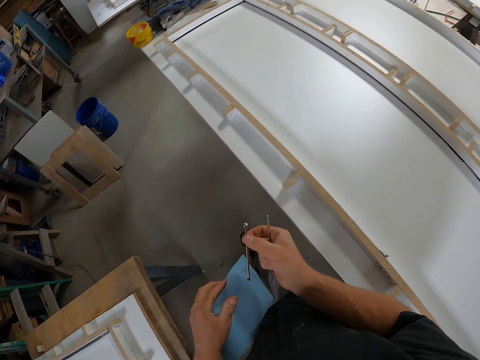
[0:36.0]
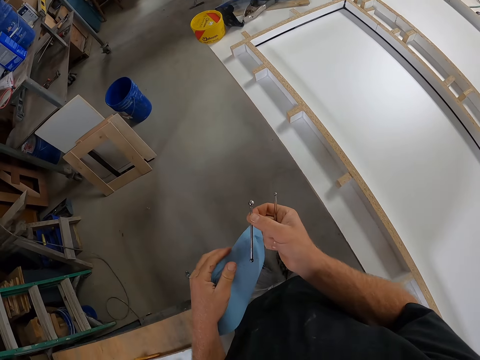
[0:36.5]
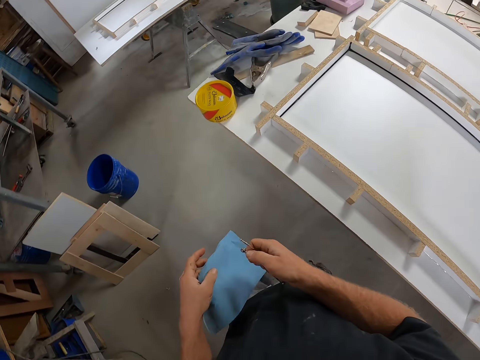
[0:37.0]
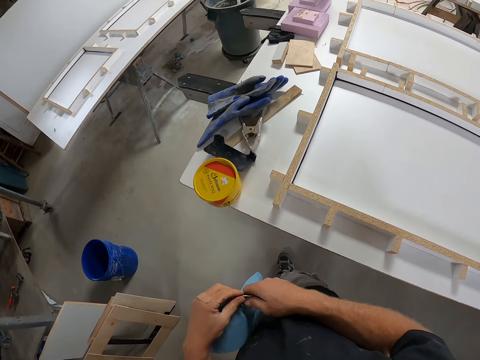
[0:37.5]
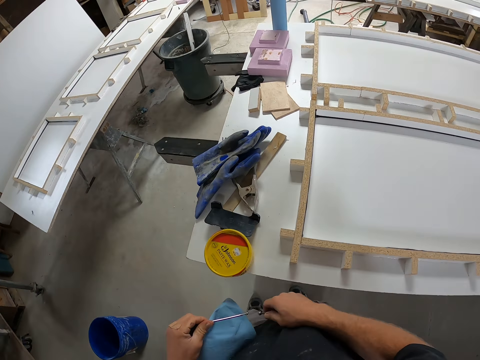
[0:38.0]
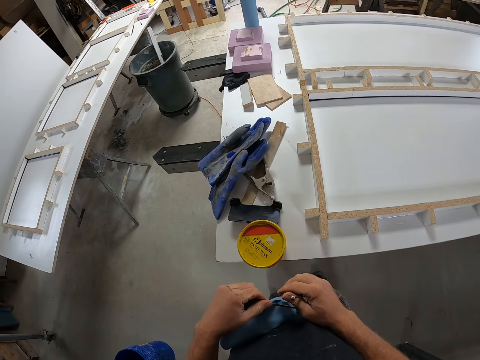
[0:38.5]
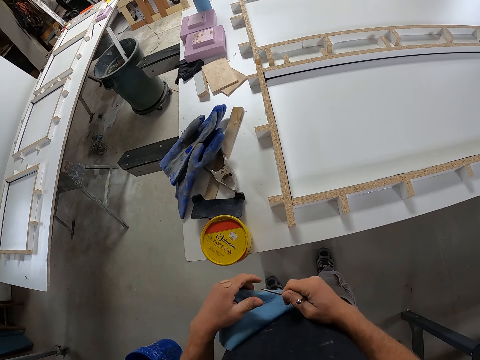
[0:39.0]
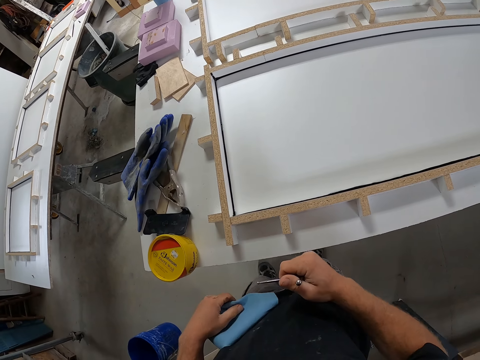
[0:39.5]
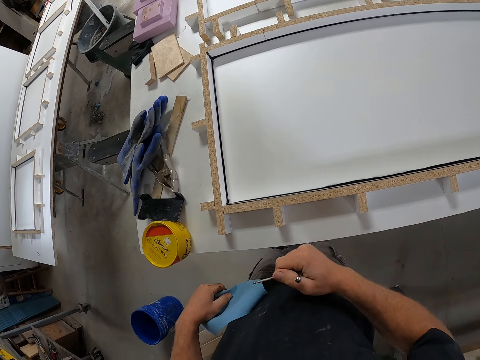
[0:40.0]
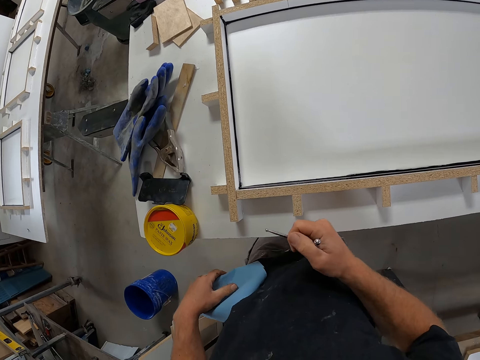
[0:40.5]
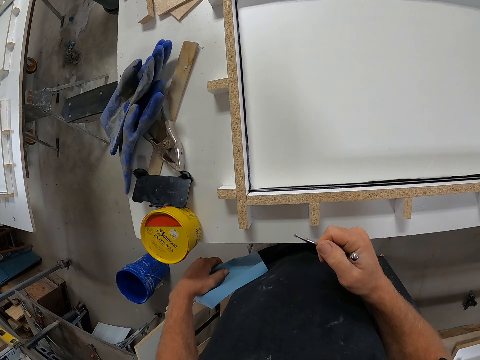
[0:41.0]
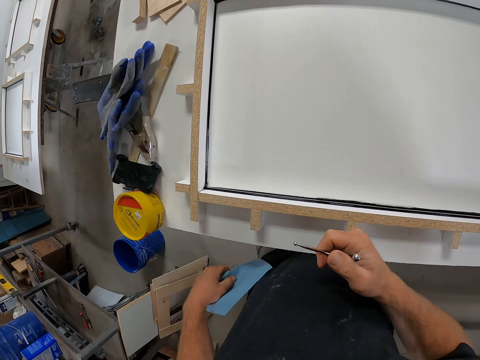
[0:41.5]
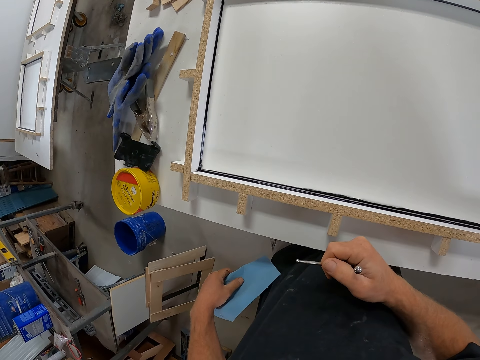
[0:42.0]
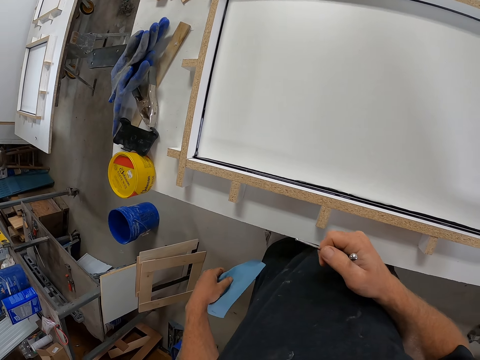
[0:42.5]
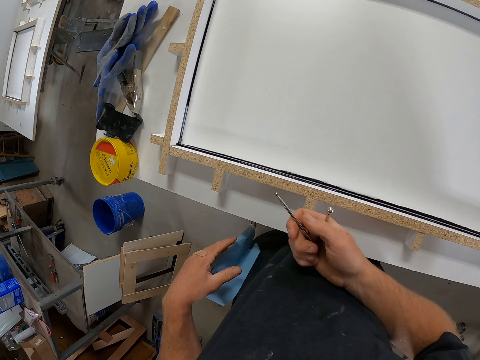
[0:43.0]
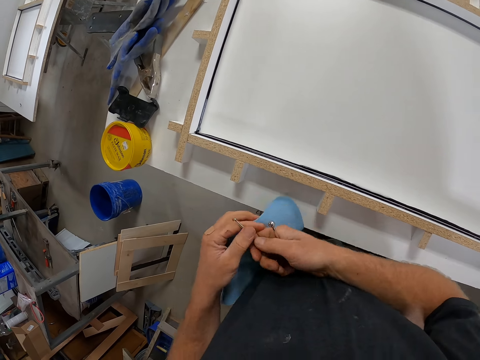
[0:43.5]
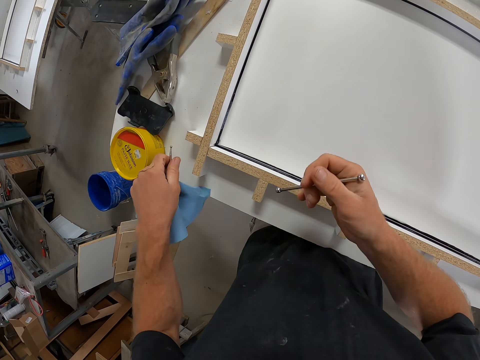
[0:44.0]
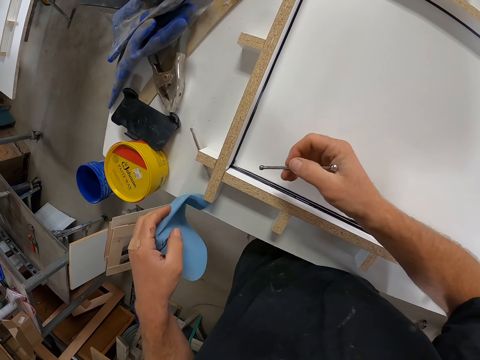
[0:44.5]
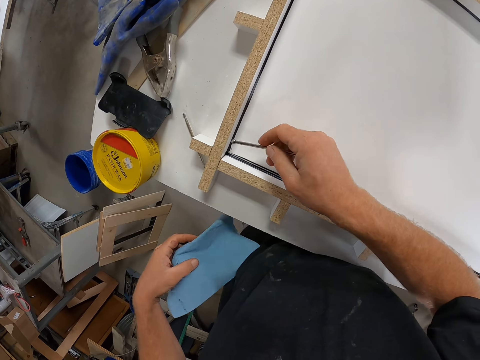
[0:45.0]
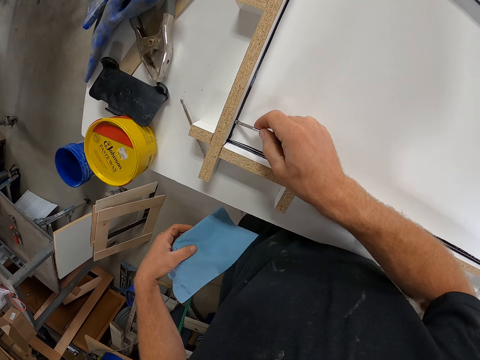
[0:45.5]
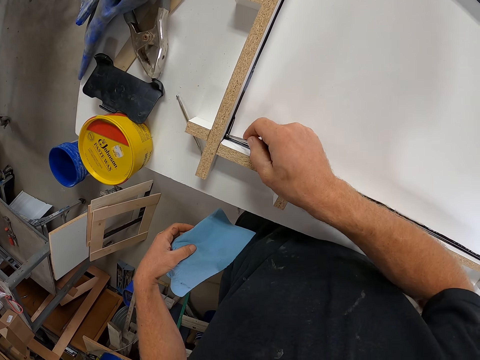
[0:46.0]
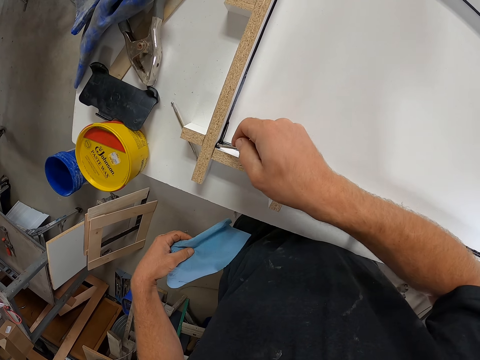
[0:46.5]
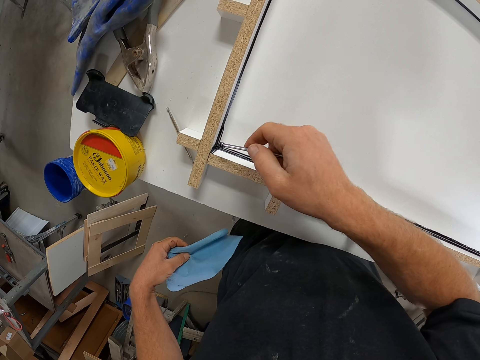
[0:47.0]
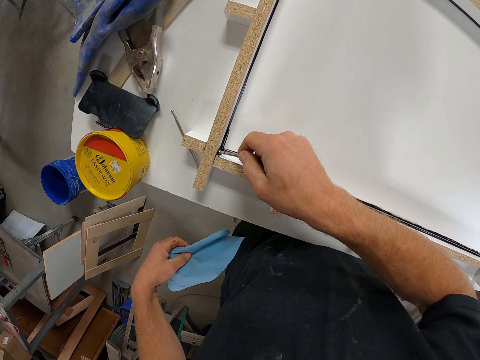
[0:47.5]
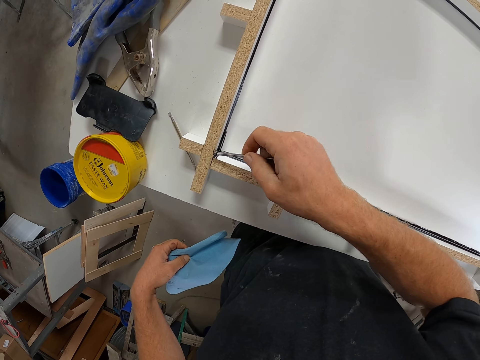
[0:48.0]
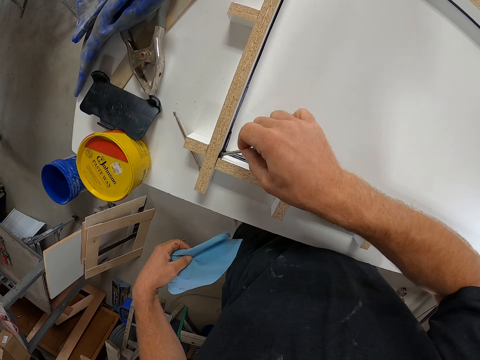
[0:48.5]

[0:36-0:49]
The camera wearer holds the pins or irons with both his hands. He pulls on the pin with his hand. He places the pin on his other hand. He stares at the wooden structure. He places the pin on his other hand. He moves his hand forwards. He places the pin on the edge of the wooden structure. He drops the iron on the table. He packs the excess sealant with the iron from the table. He wipes the excess adhesive with the pin.

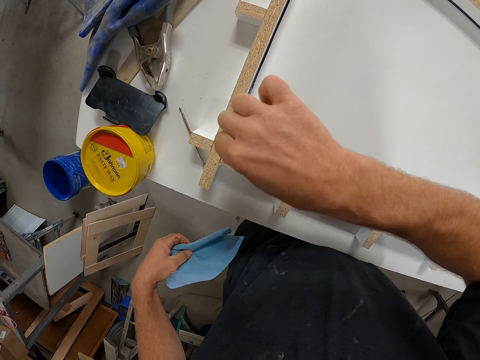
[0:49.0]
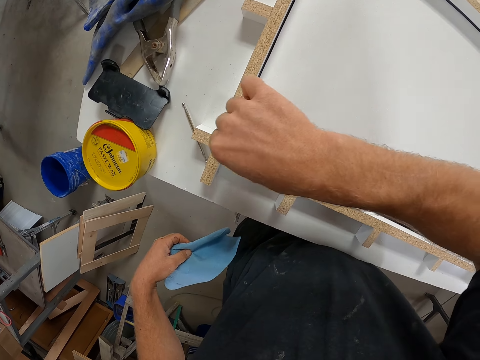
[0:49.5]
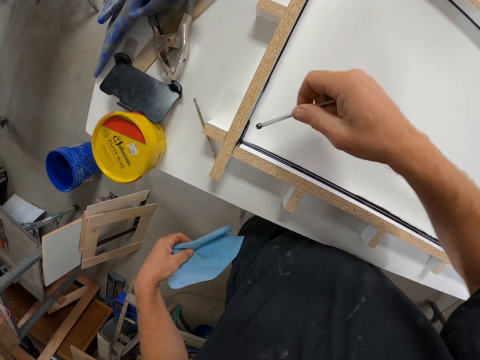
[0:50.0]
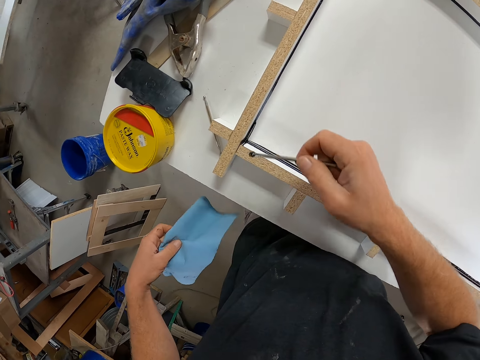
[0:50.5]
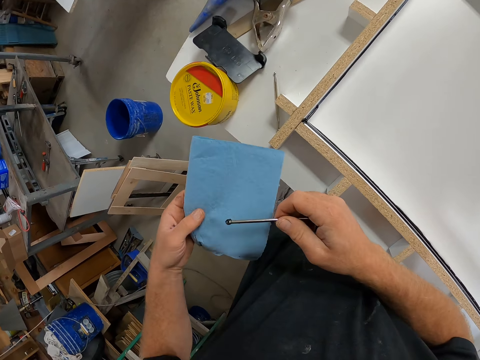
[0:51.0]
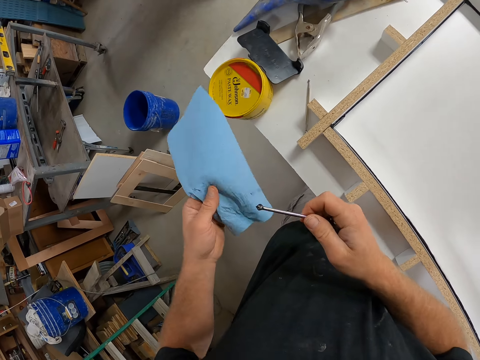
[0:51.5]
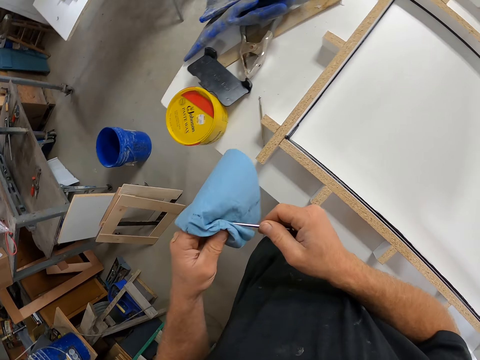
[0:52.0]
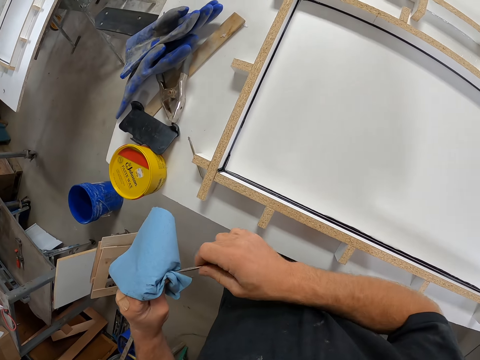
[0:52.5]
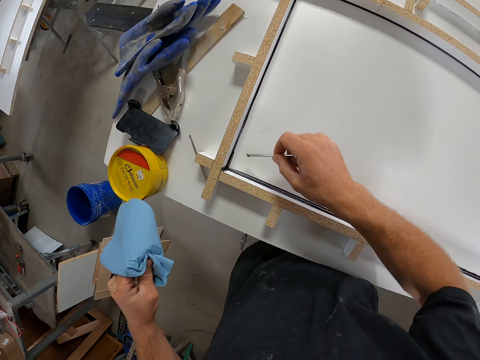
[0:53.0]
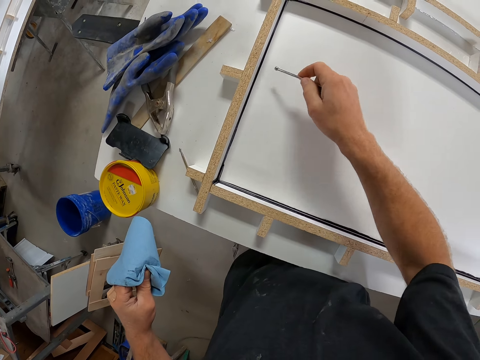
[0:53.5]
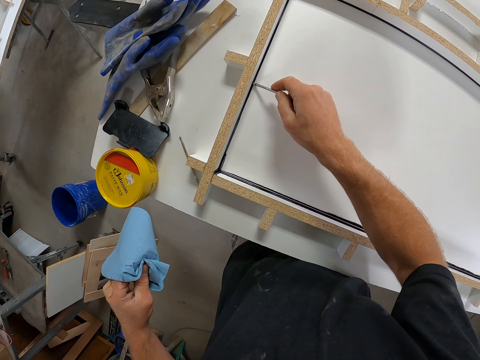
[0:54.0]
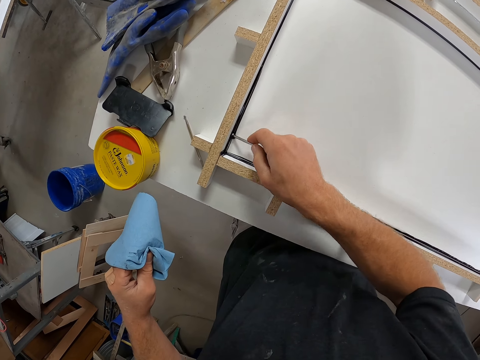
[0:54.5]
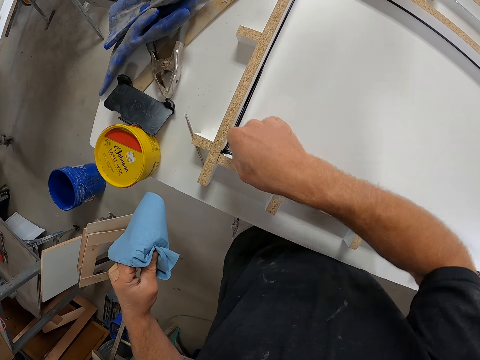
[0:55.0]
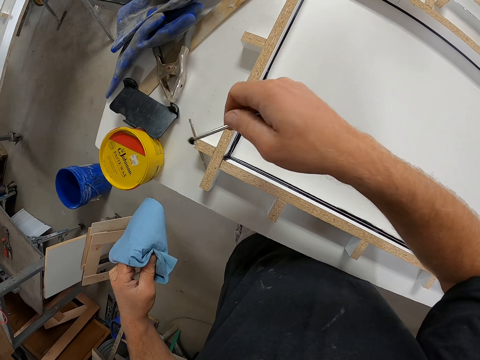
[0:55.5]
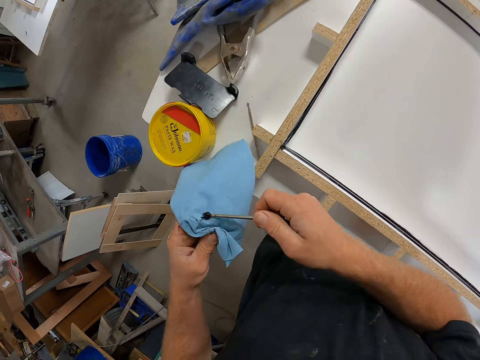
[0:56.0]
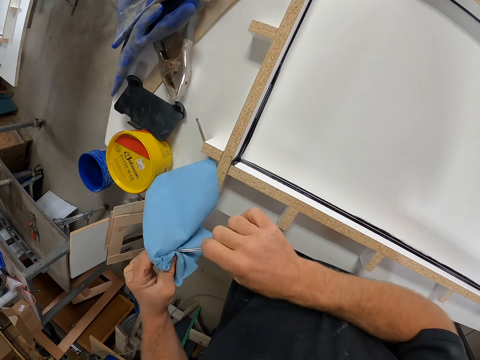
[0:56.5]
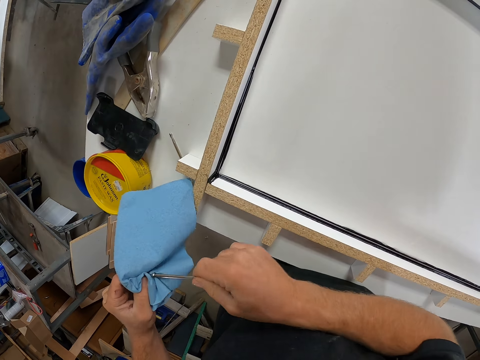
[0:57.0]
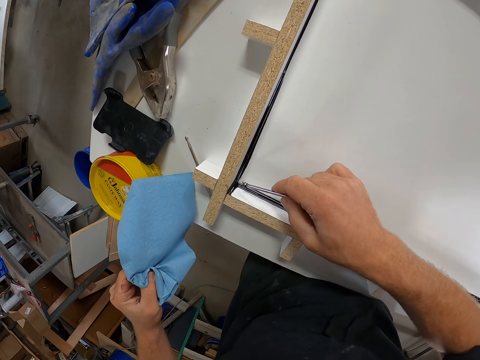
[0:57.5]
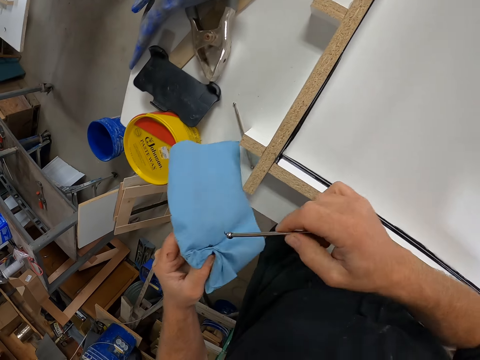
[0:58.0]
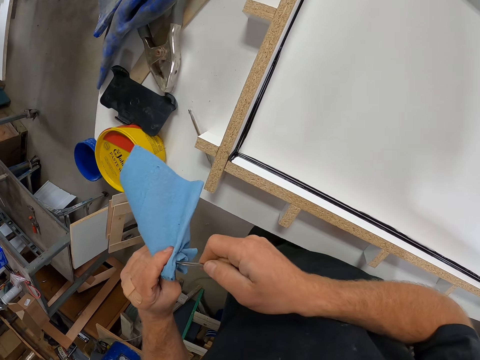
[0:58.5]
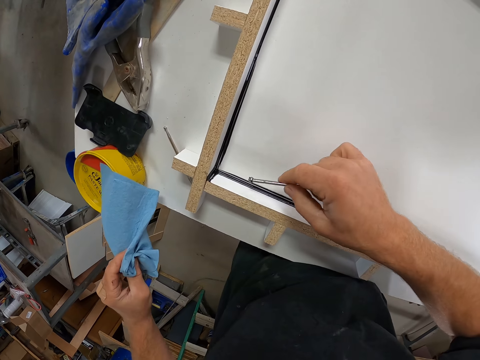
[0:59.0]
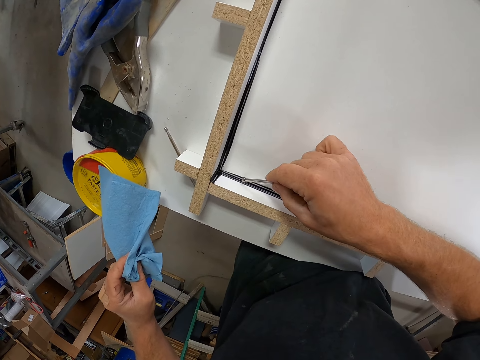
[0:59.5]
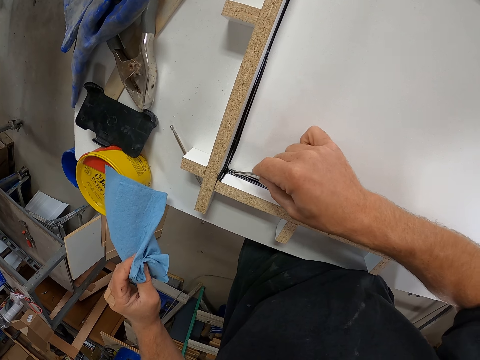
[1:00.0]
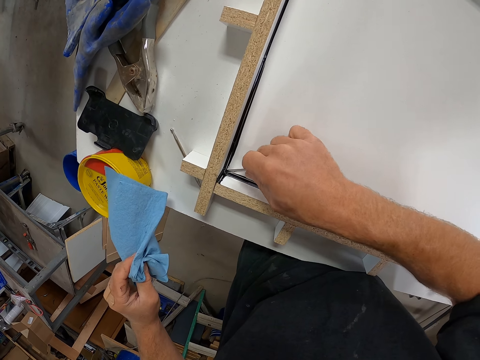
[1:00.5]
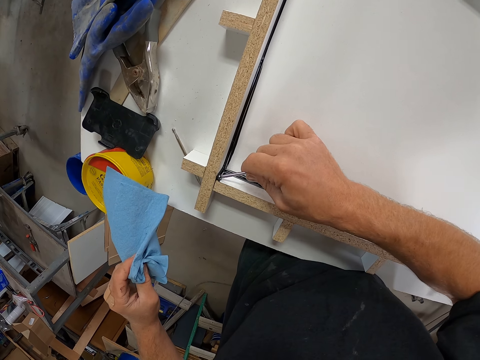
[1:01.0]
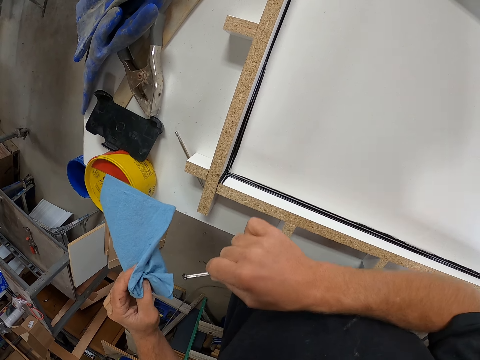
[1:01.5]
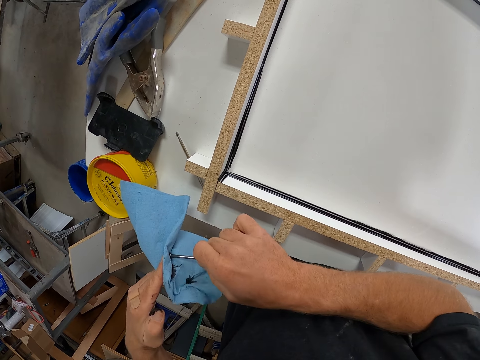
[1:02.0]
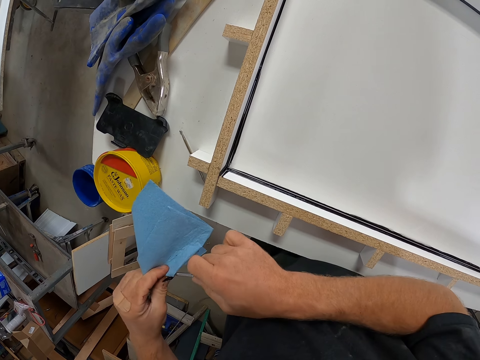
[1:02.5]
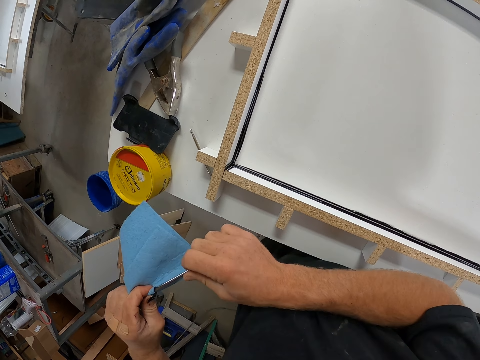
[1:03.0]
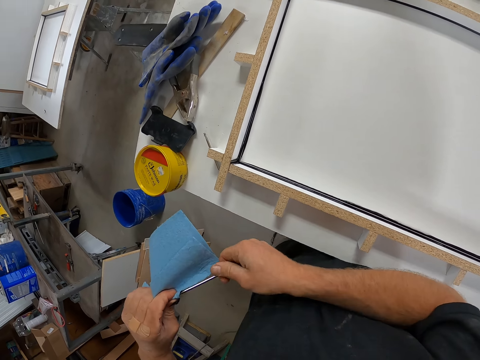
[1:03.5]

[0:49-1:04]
The camera wearer moves his hand towards the tissue paper. He raises his hand. He wipes the pin or iron with the tissue paper. He moves his hand forwards. He wipes the excess adhesive or sealant with the pin. He packs the excess sealant with the iron from the table. He moves his hand towards the tissue paper. He wipes the pin with the tissue paper. He moves his hand forwards. He wipes the excess adhesive with the pin. He moves his hand towards the tissue paper. He wipes the pin with the tissue paper. He moves his hand forwards. He wipes the excess adhesive with the pin. He packs the excess sealant with the iron from the table. He moves his hand towards the tissue paper. He wipes the pin with the tissue paper.
